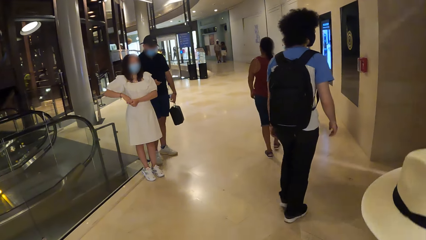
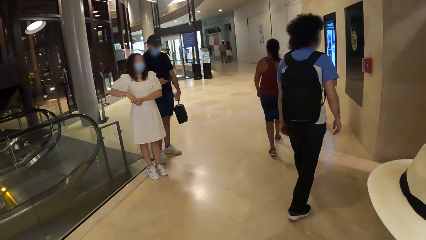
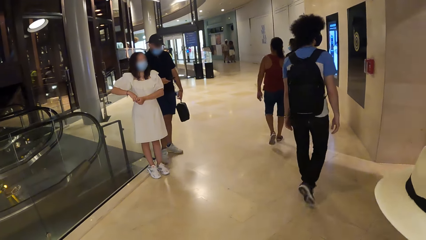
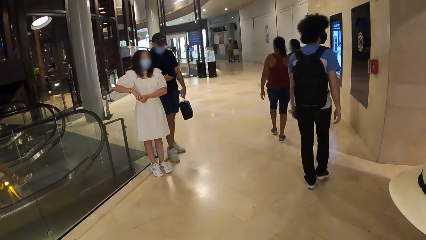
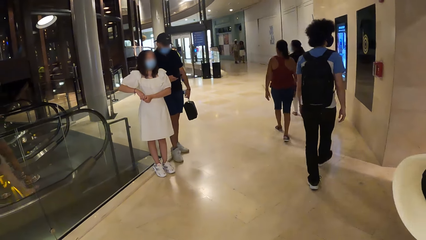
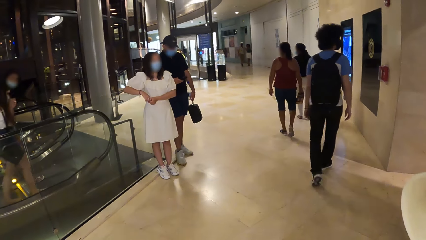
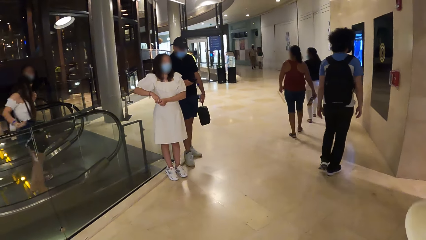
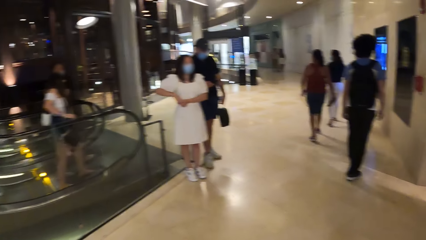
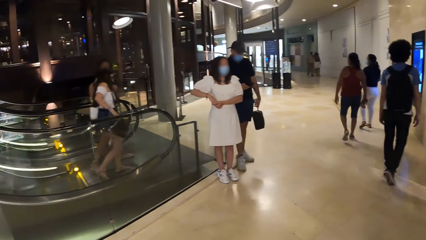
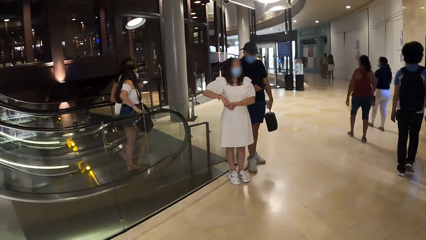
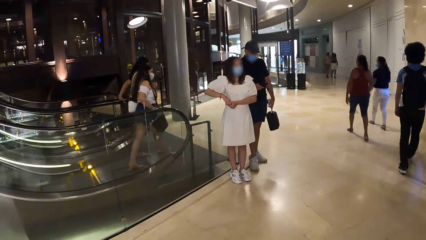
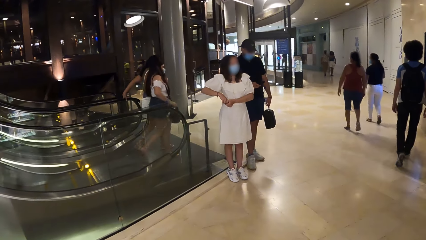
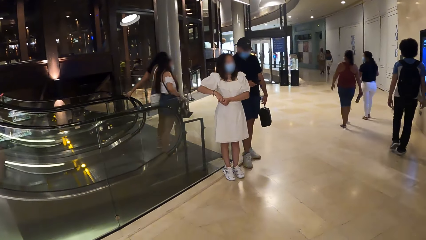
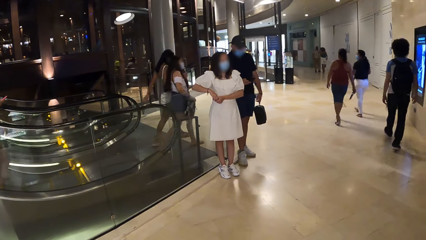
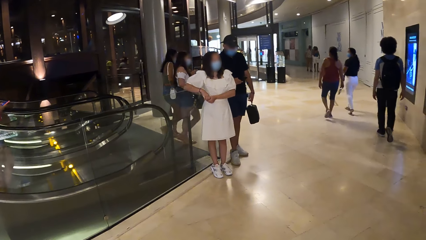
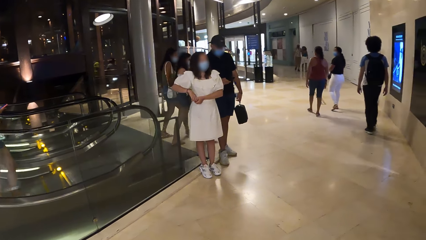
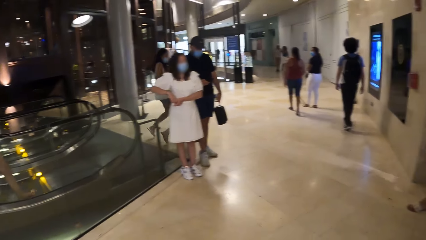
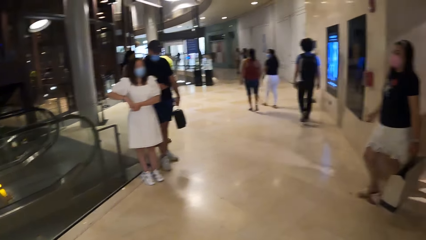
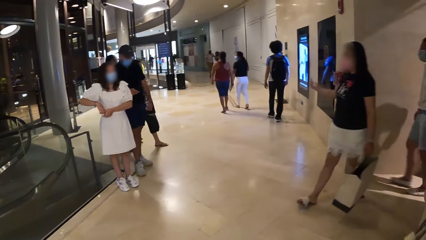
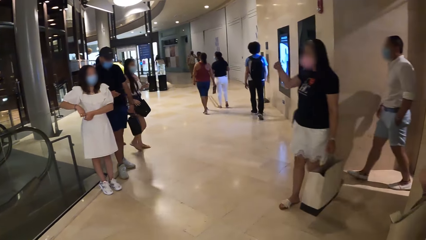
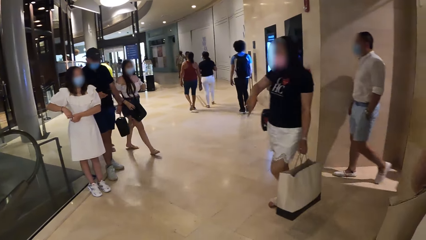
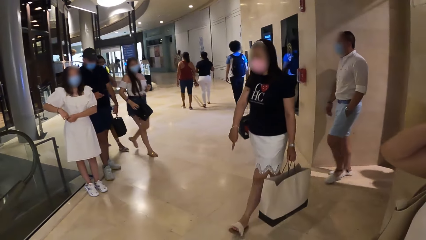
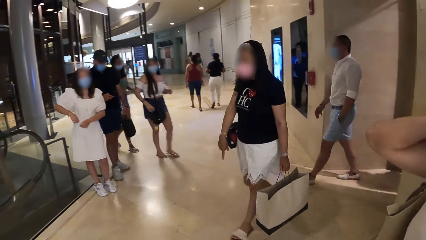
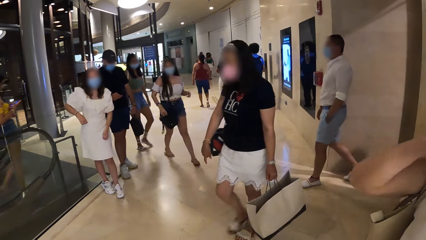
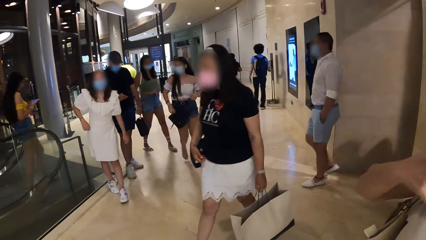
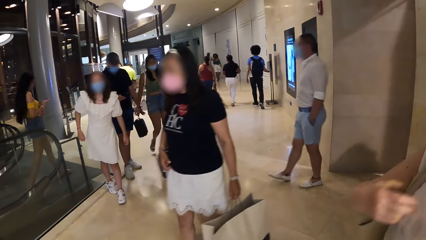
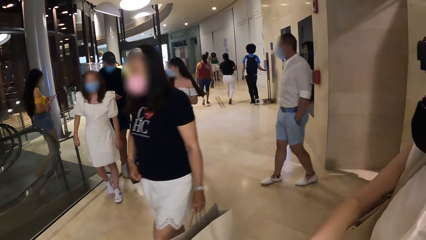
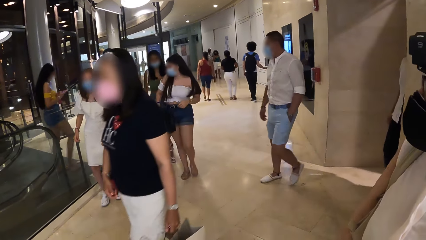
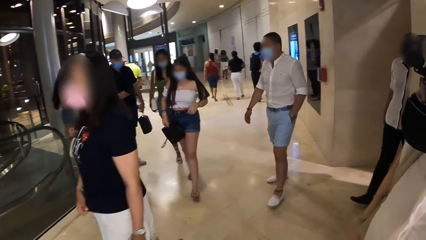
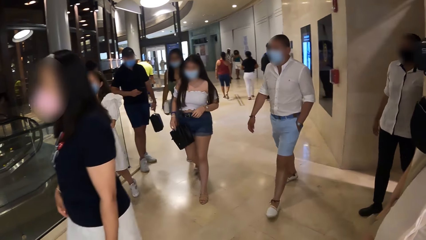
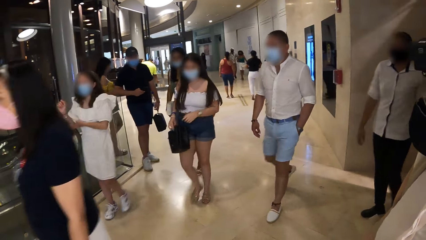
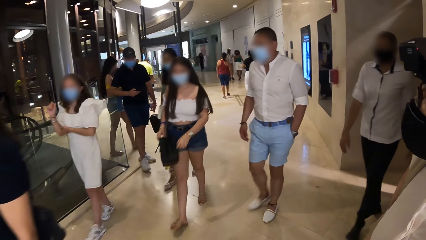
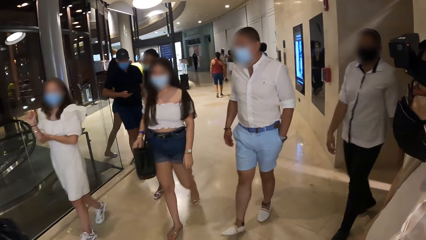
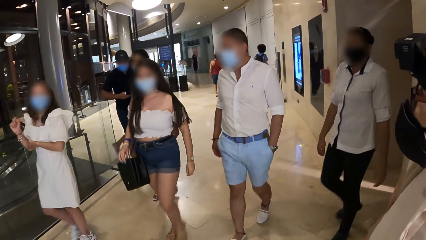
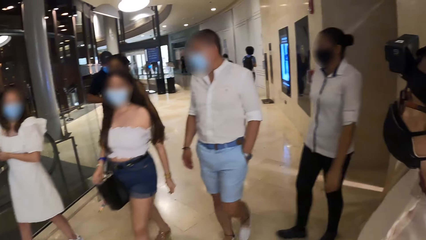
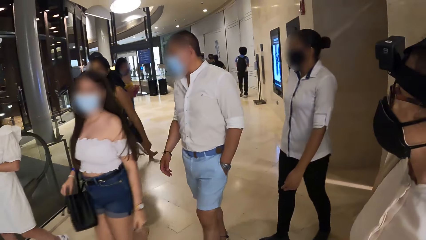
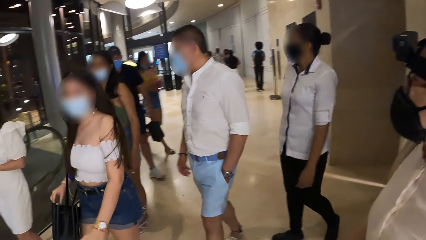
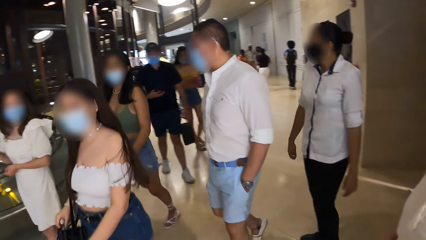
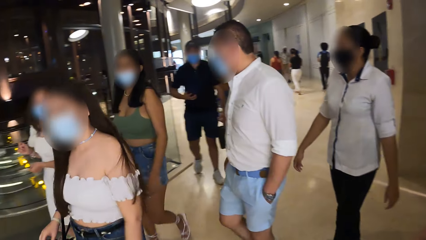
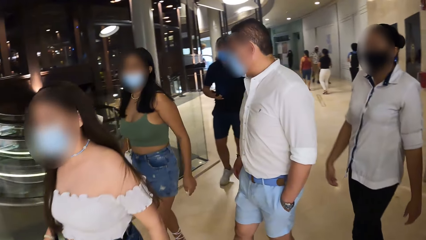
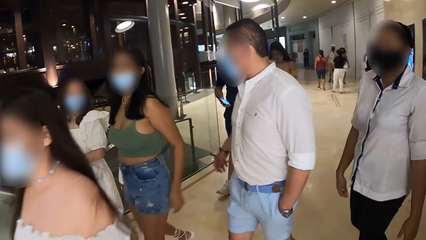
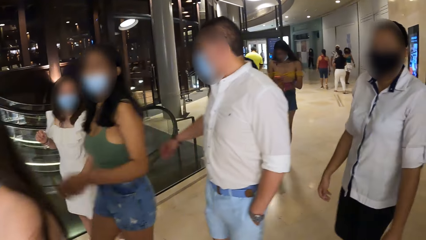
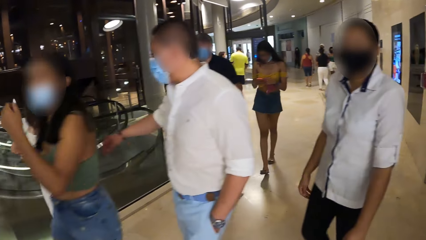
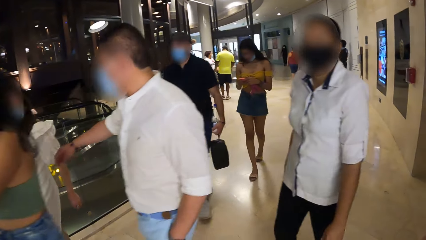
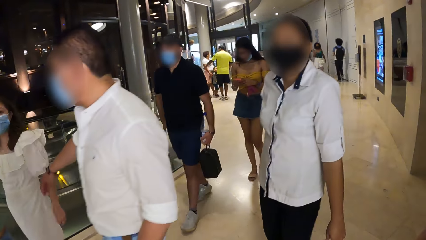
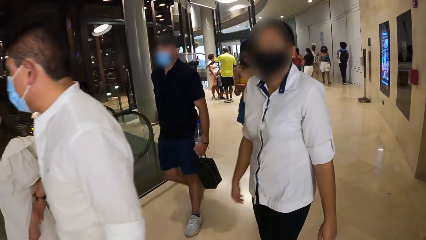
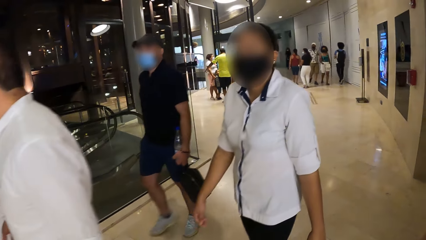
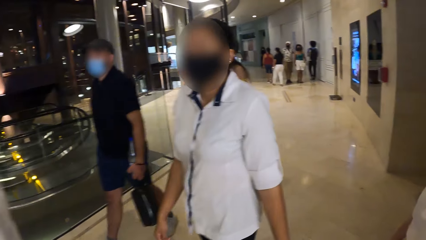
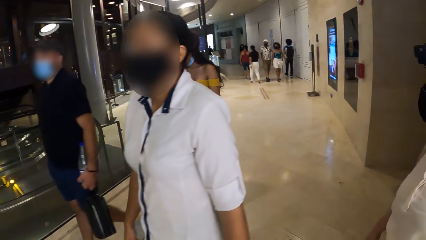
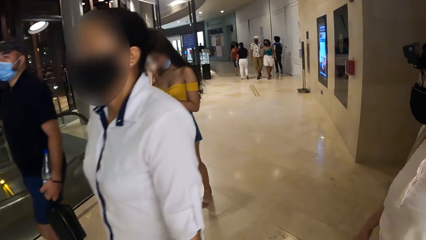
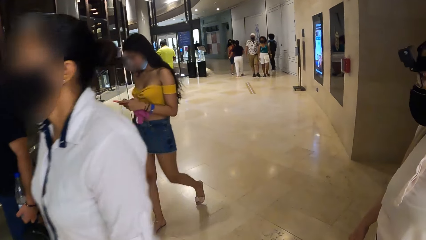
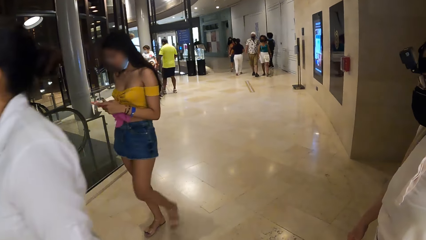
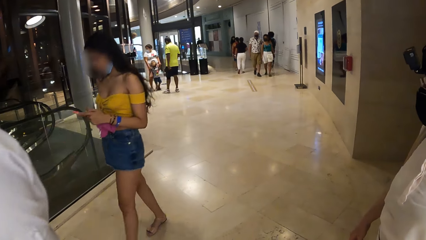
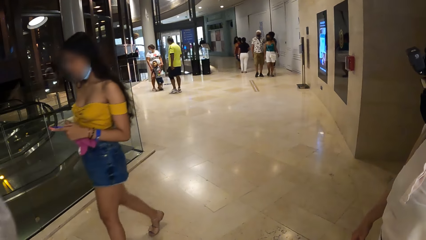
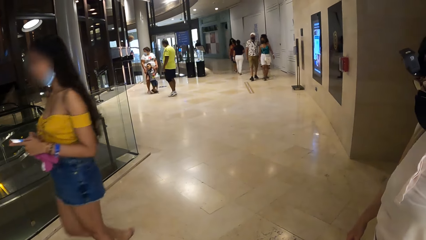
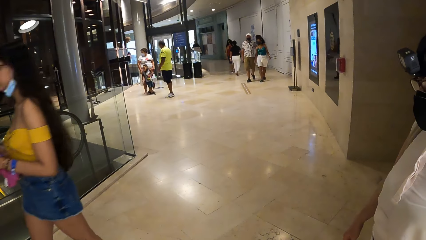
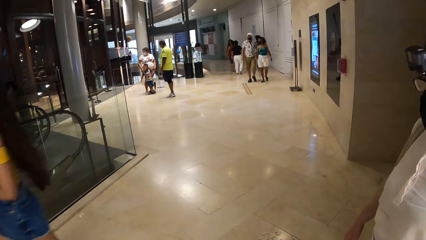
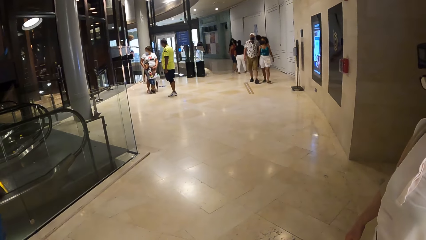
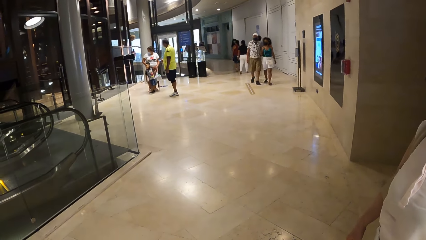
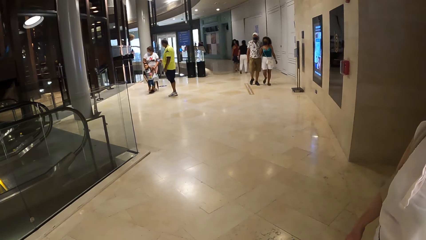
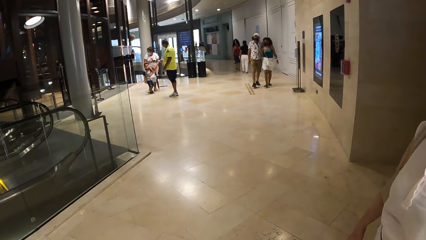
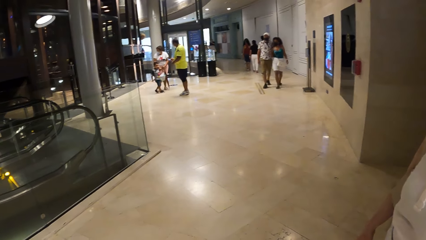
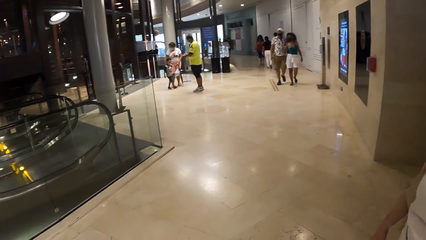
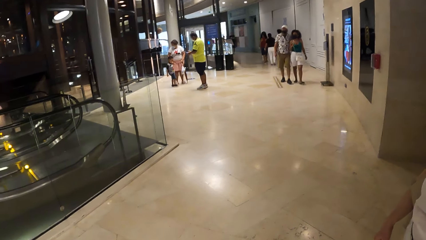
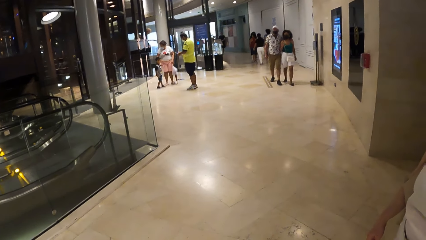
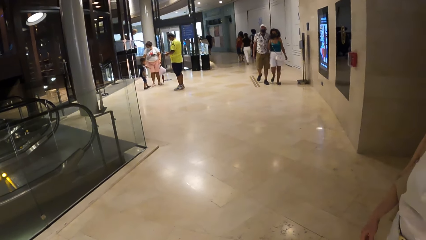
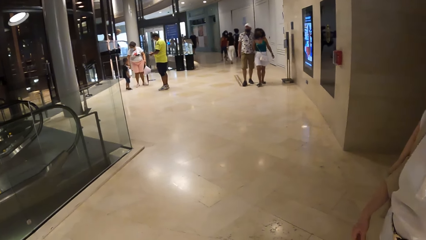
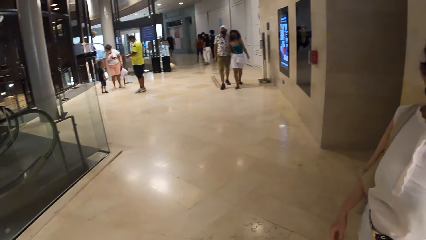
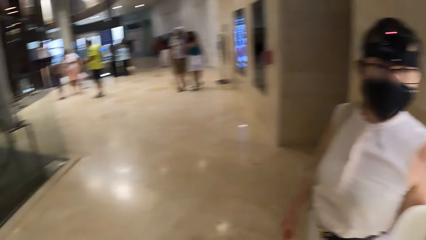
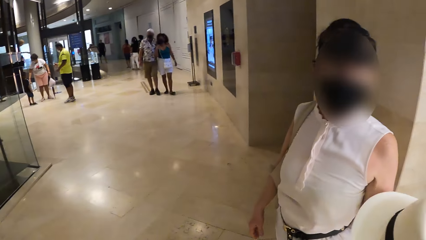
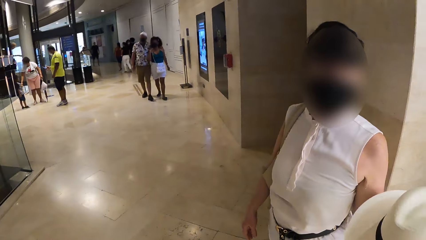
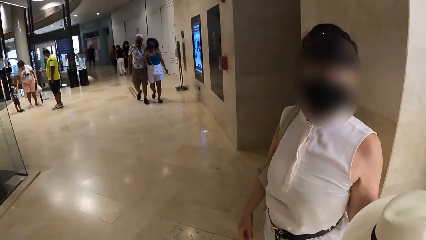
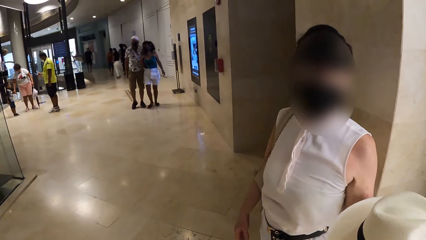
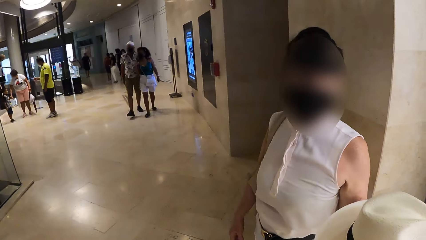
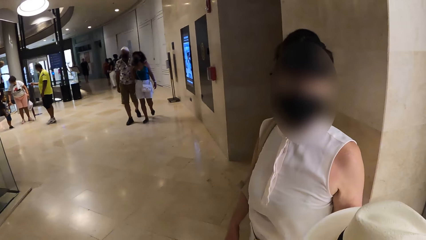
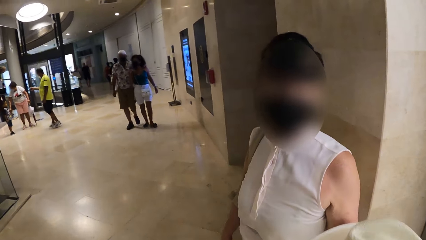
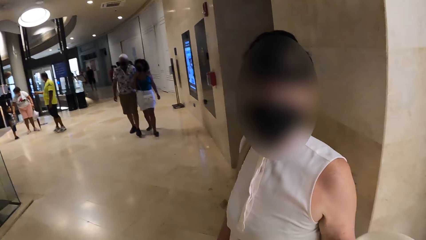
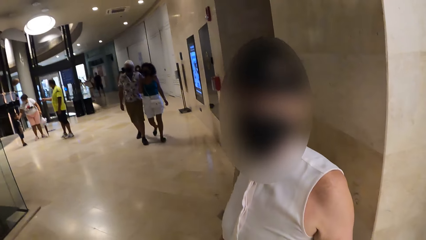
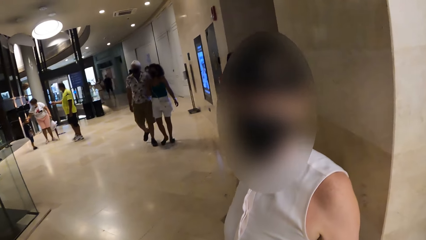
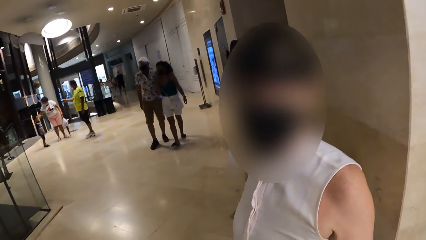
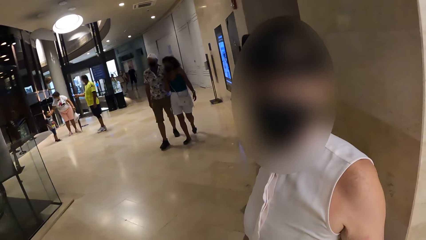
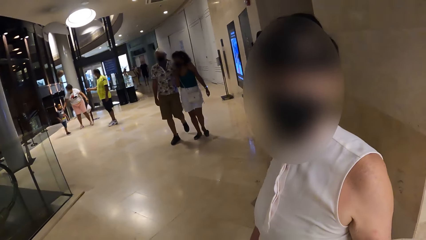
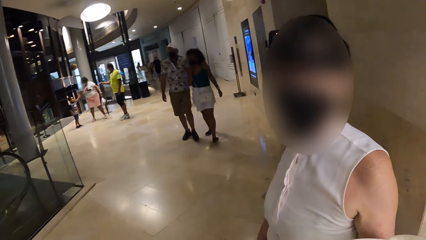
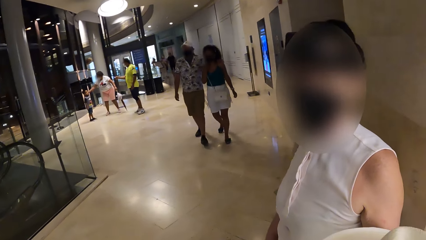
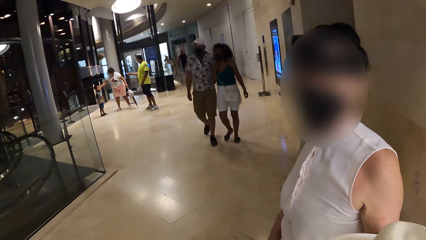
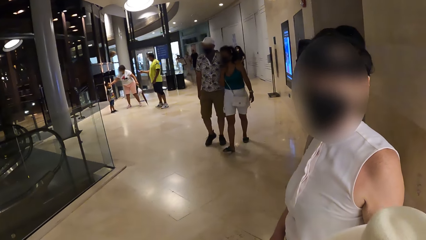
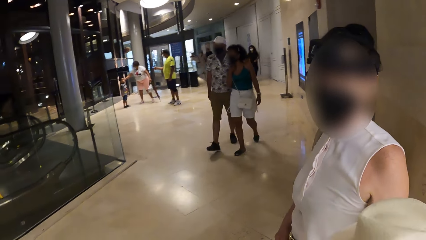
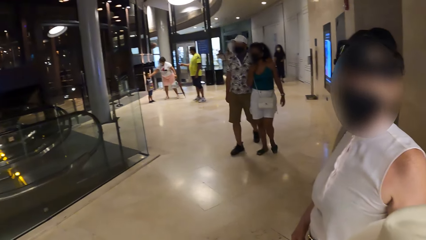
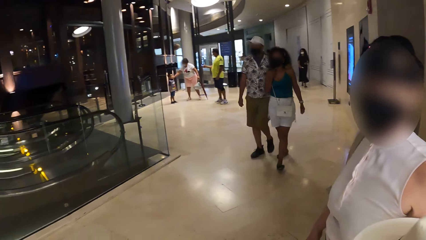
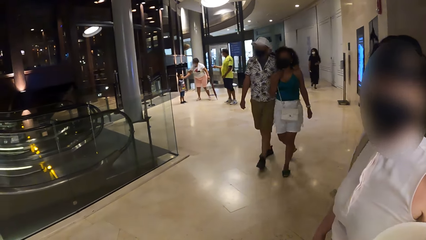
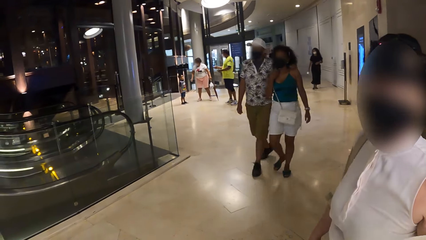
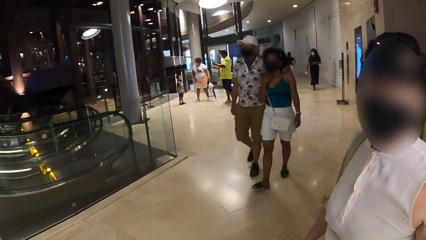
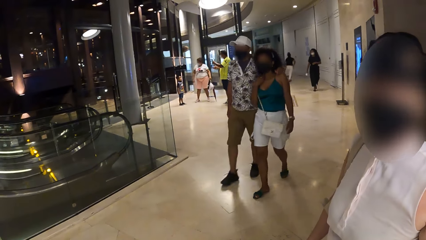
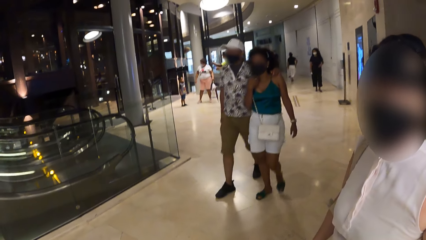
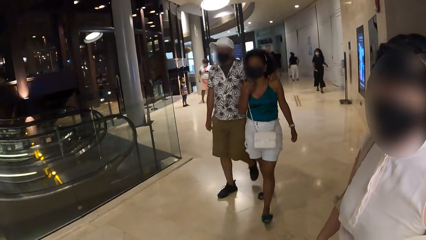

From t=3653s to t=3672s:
The camera wearer looks around. They look at a person. A man sanitizes the hands. The camera wearer looks at the people in the mall. They interact with a lady.
